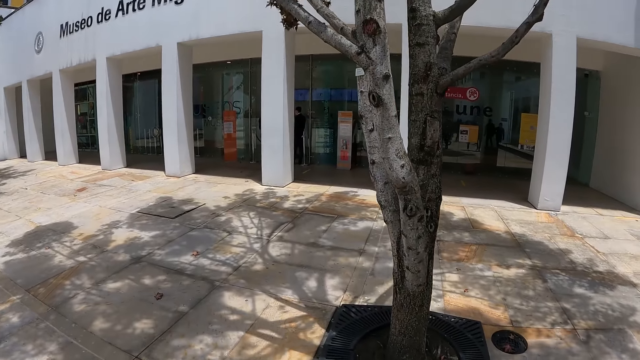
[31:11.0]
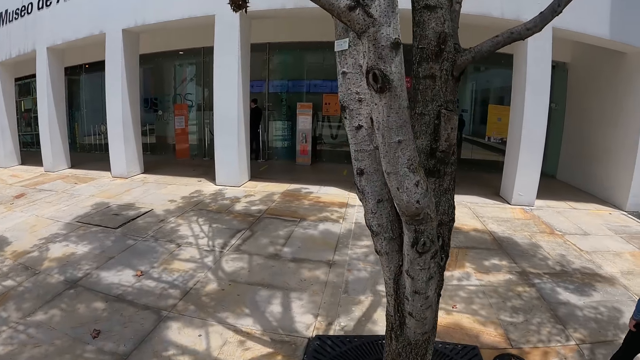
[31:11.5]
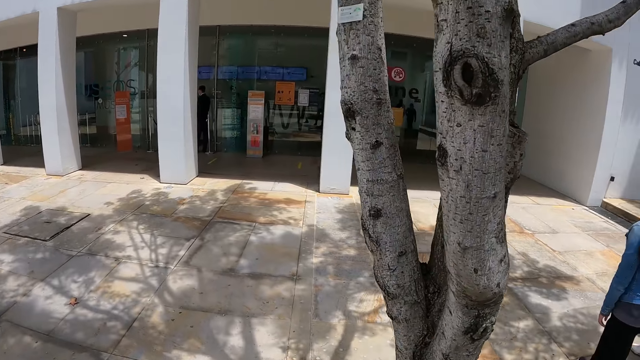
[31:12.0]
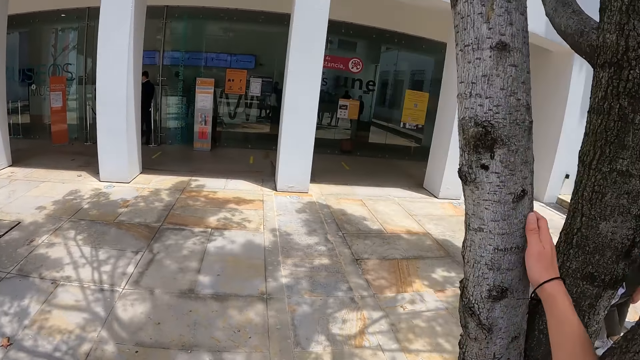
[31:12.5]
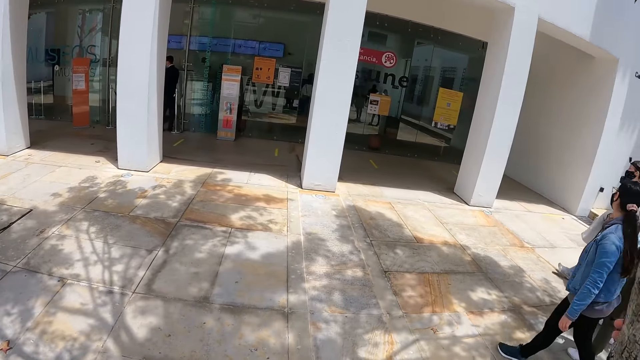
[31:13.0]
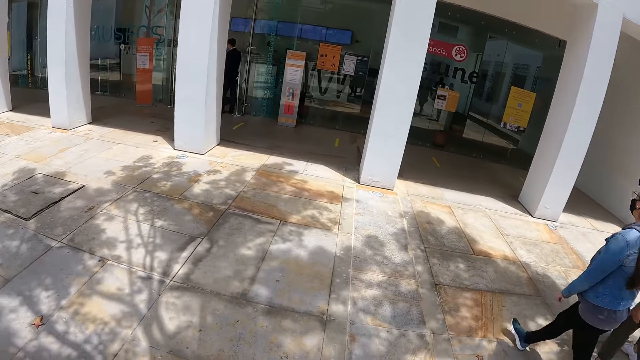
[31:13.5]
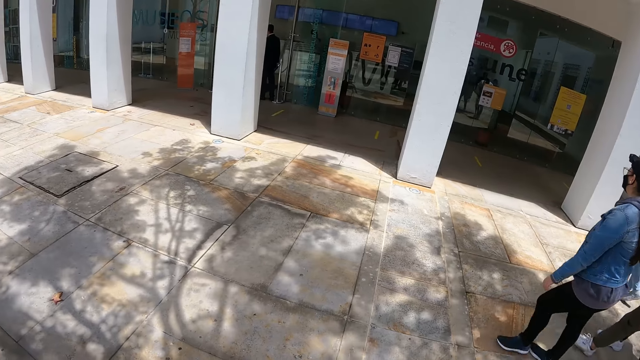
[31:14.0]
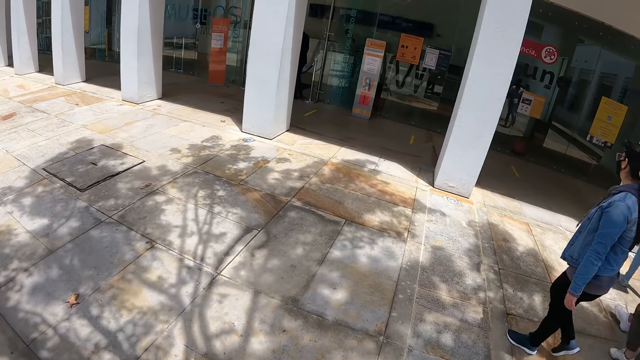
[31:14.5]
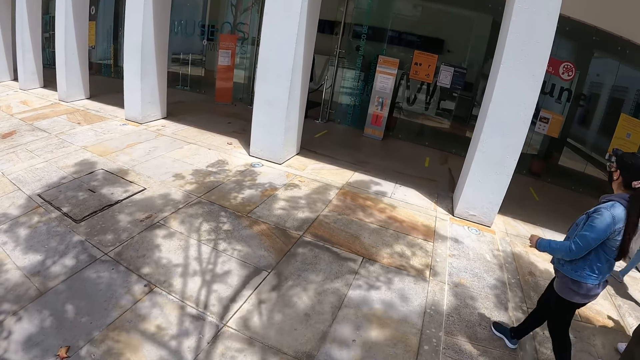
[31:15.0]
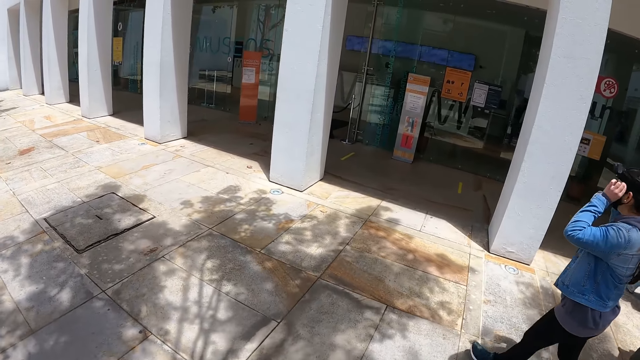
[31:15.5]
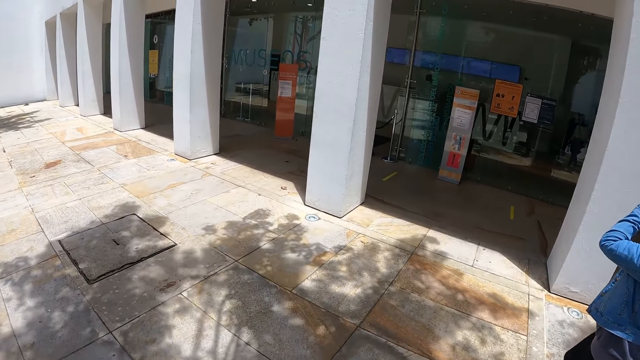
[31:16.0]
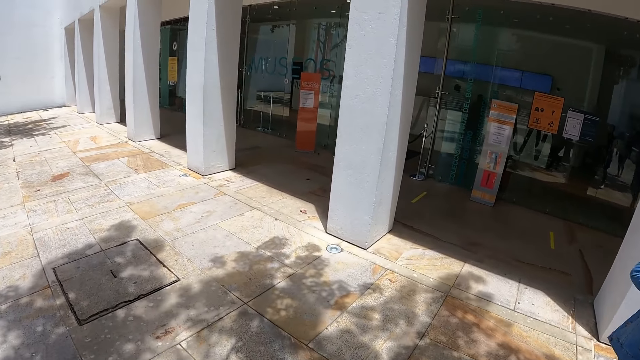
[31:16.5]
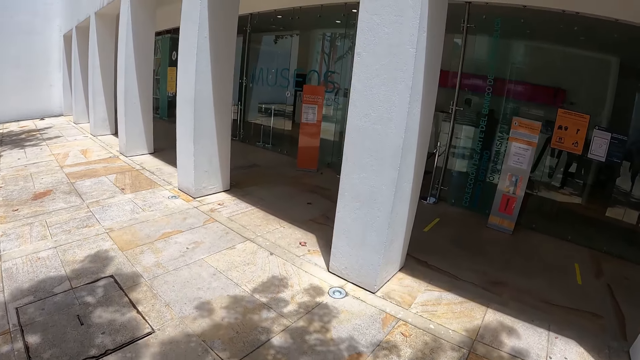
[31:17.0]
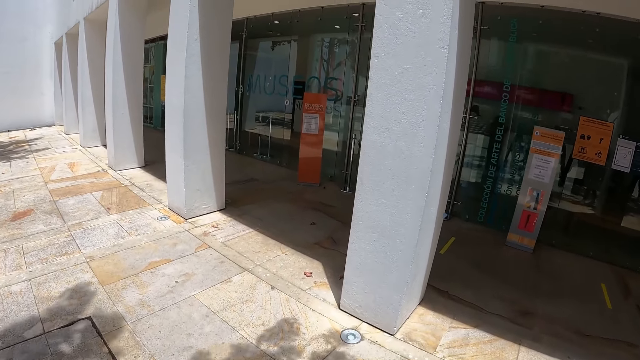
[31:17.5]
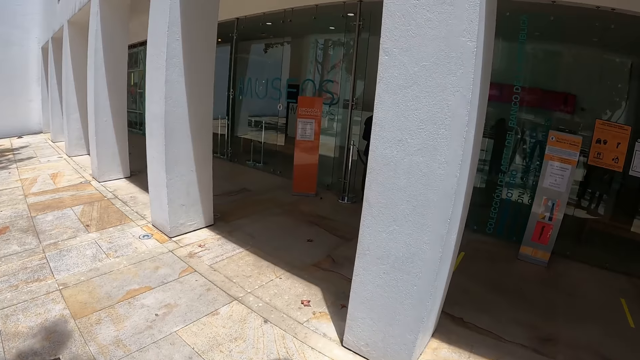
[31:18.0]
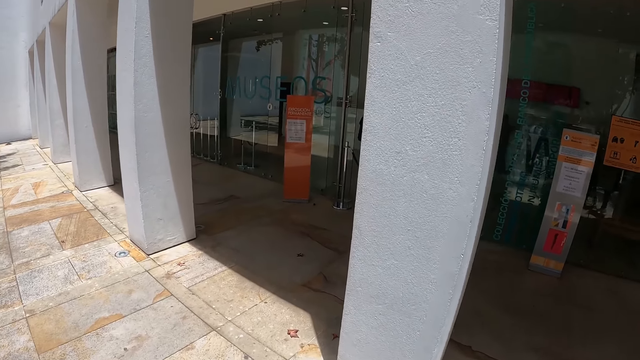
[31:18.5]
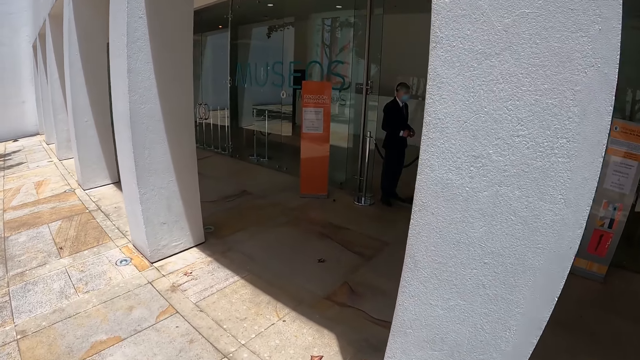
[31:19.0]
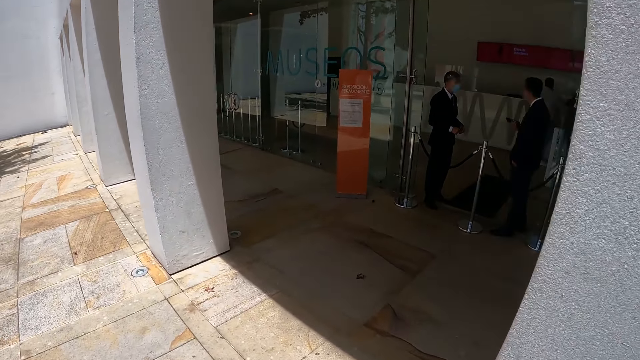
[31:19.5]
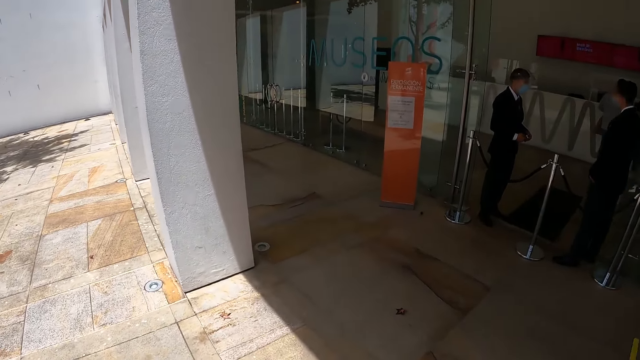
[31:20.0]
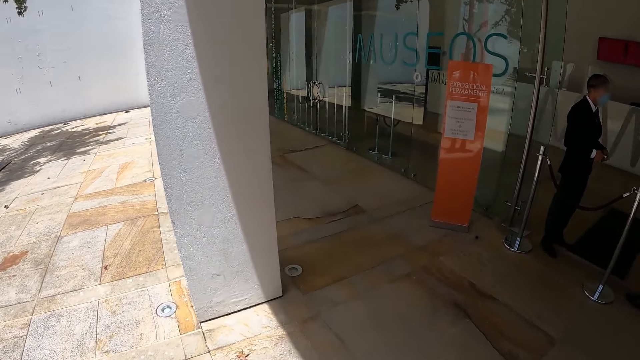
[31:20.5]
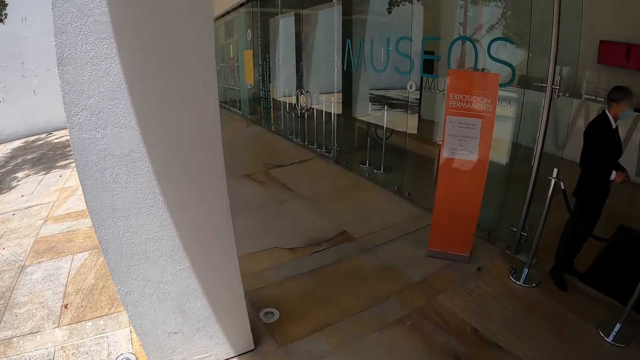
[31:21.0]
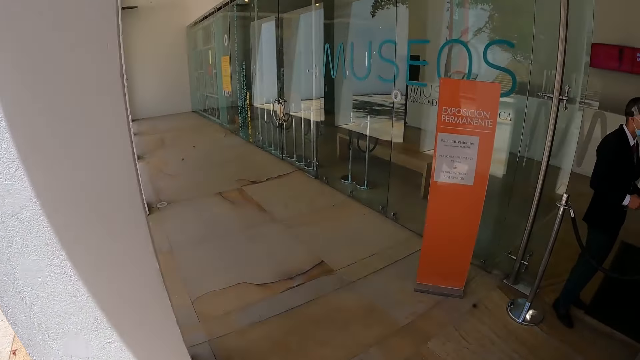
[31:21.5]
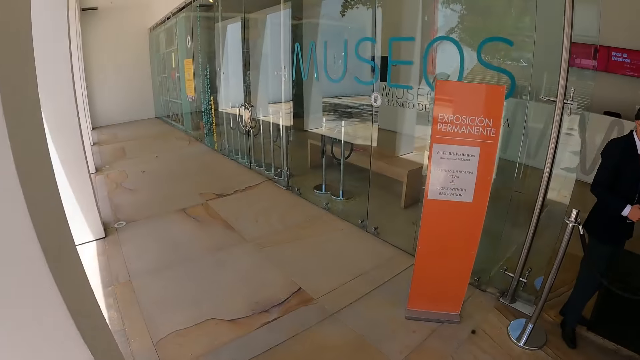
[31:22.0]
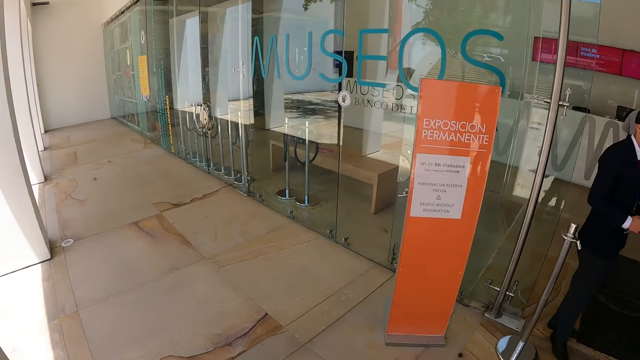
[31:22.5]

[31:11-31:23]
The camera wearer touches the tree with his right hand. He holds the tree. He walks along the pavement.

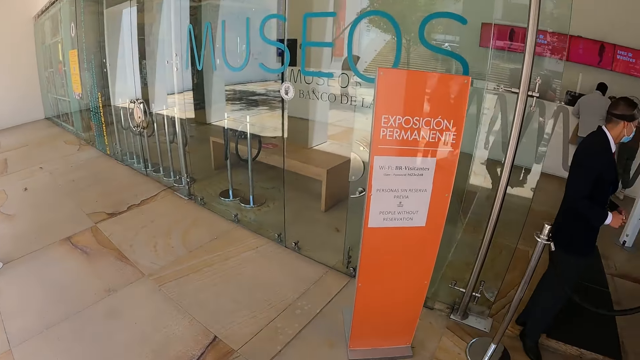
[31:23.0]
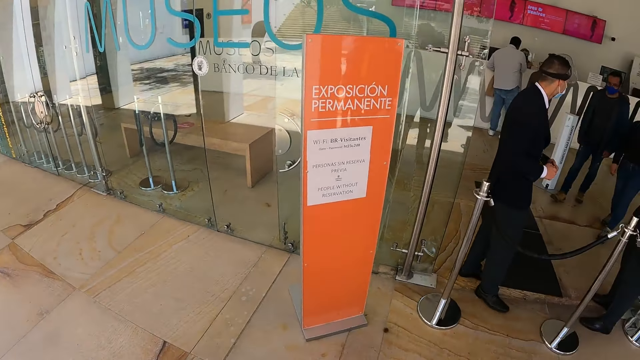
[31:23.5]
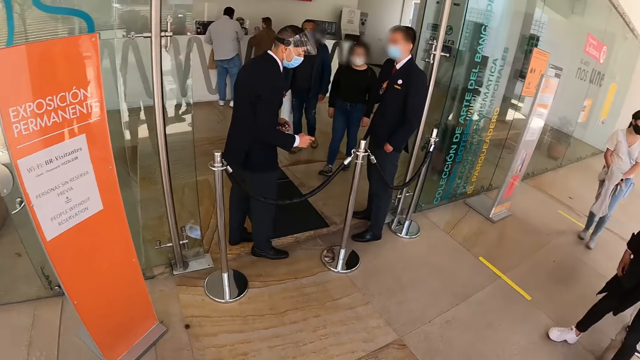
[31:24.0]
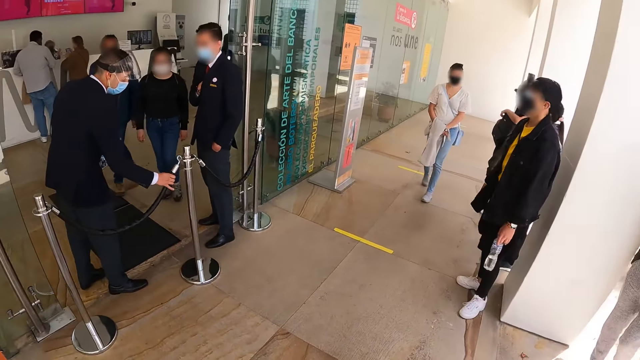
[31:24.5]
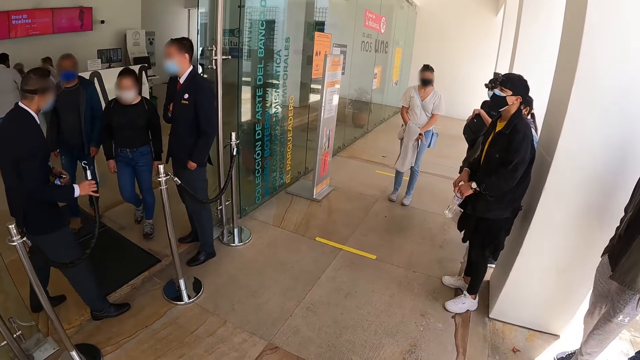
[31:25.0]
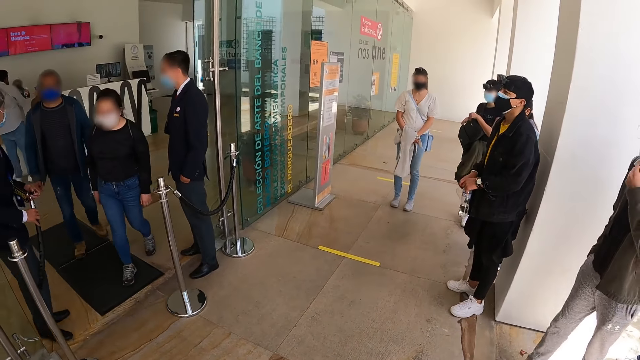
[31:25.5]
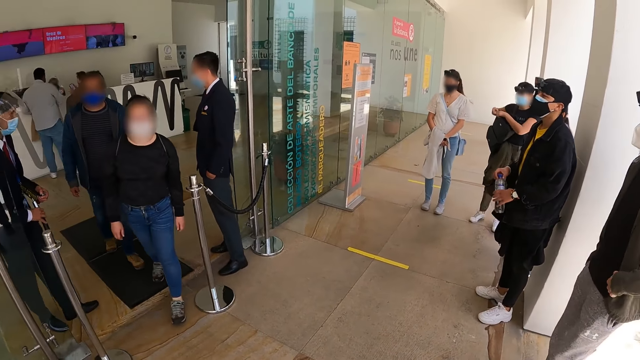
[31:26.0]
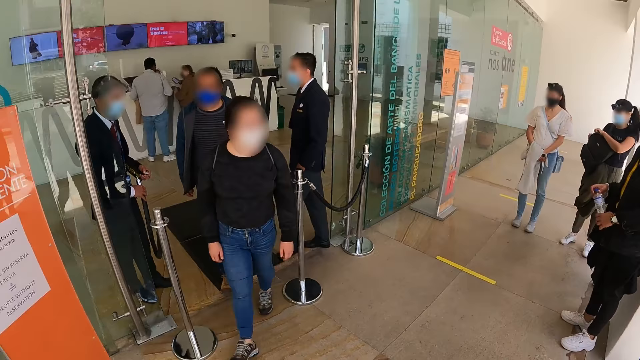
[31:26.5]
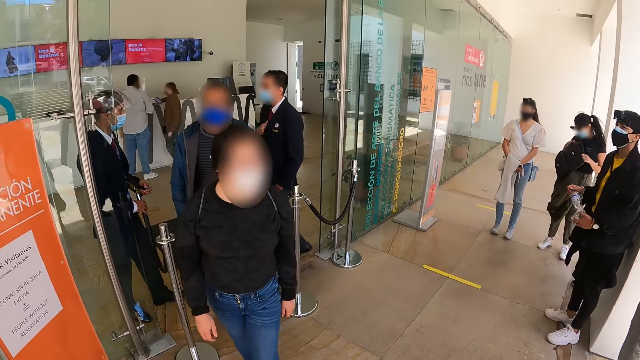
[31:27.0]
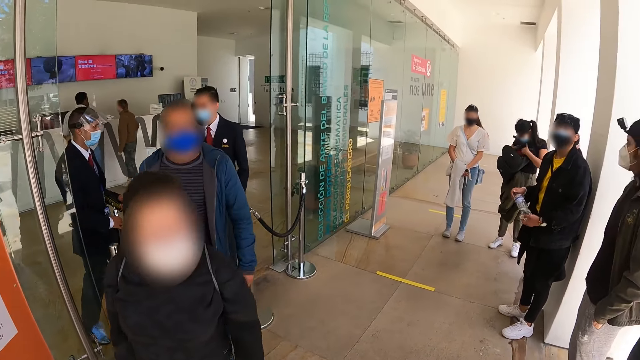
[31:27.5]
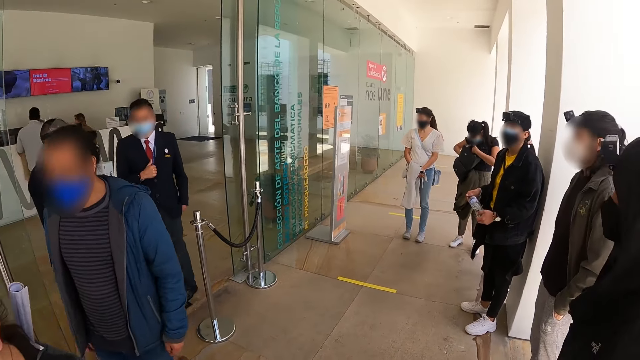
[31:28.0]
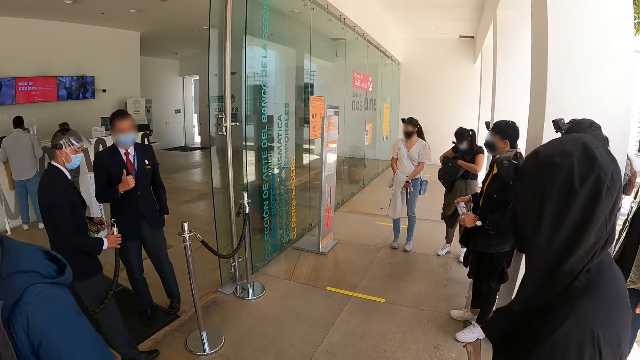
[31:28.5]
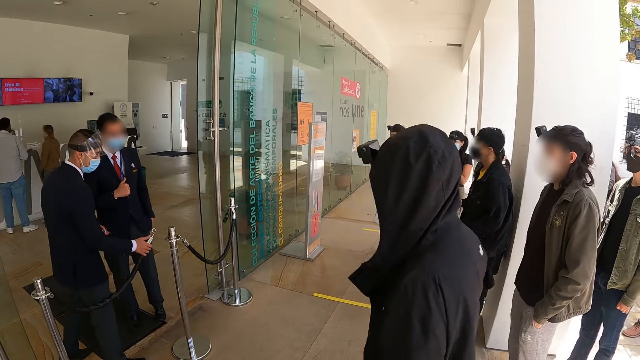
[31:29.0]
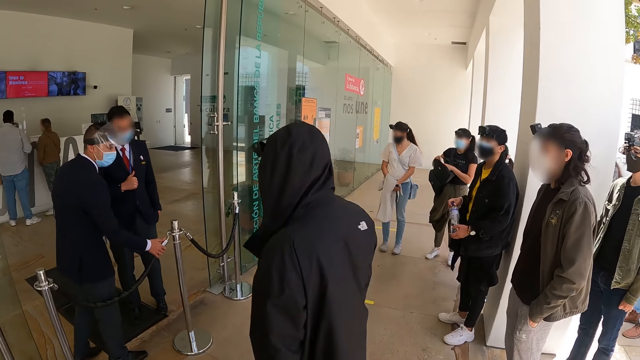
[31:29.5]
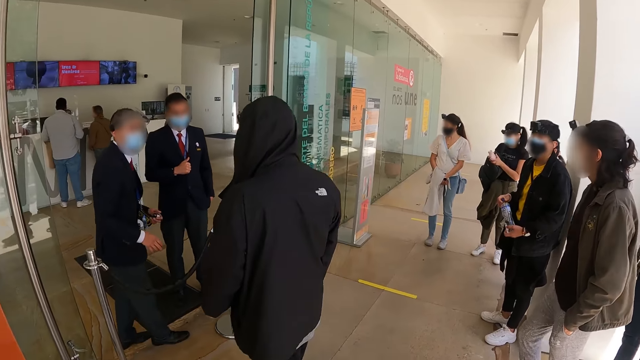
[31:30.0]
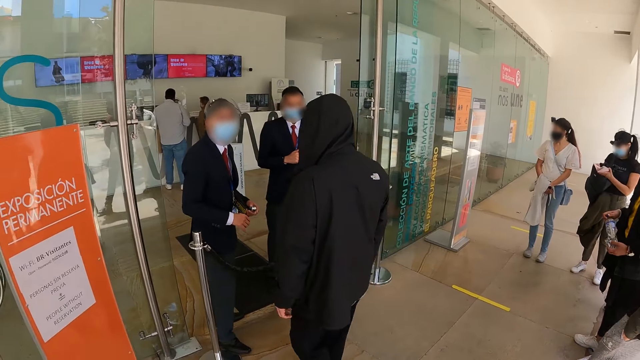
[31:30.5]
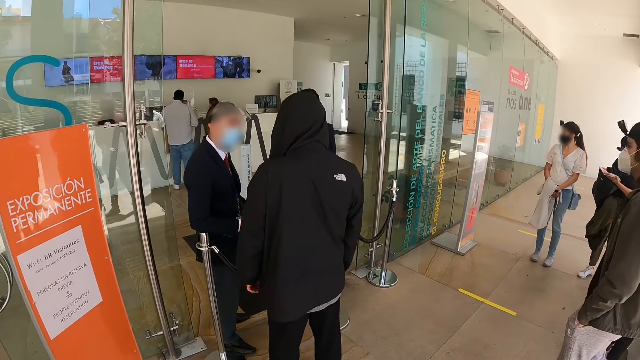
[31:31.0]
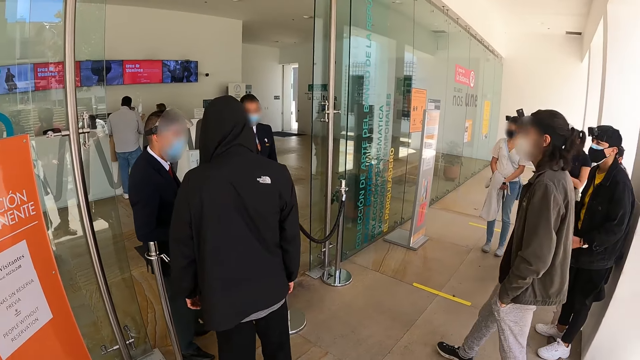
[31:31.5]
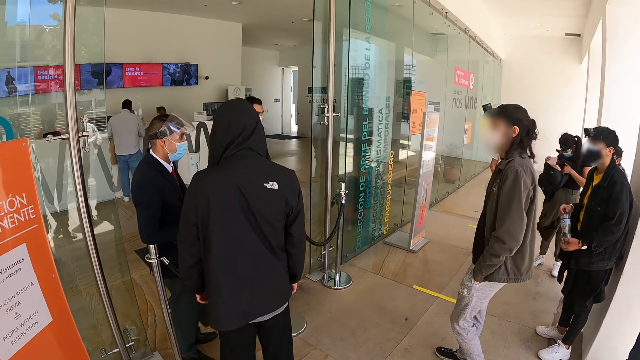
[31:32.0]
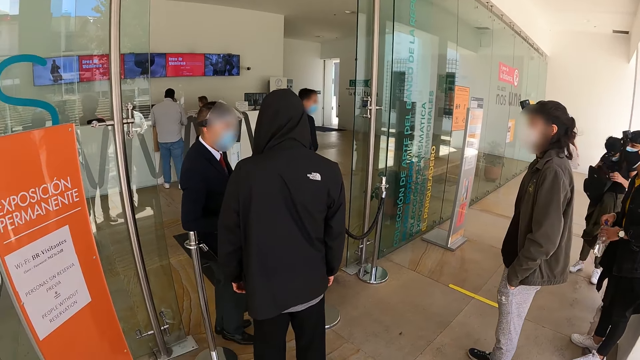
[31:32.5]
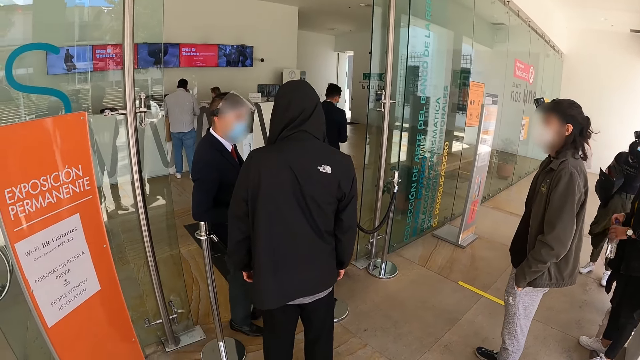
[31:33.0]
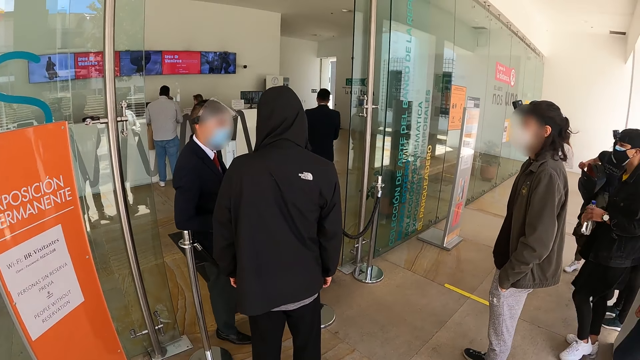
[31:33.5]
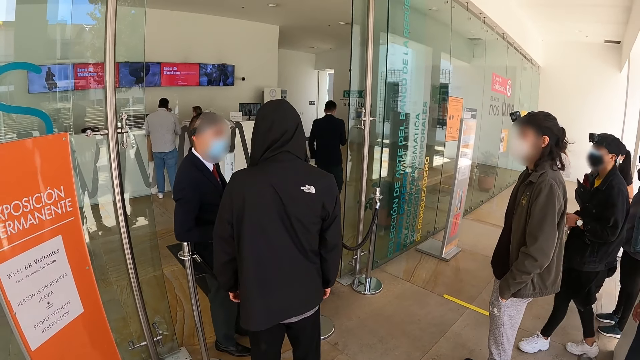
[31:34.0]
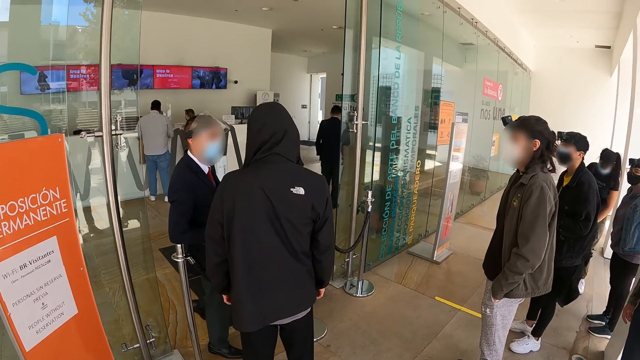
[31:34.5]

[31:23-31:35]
The camera wearer stands on the pavement. They look around.
